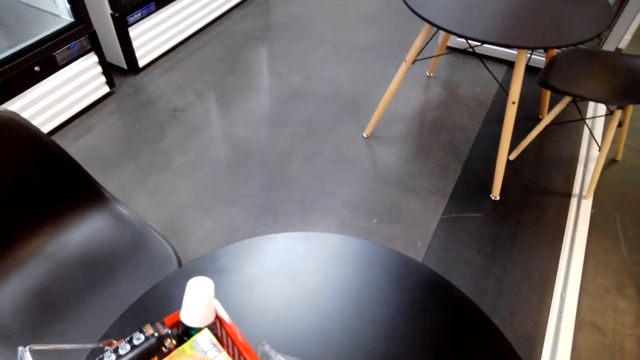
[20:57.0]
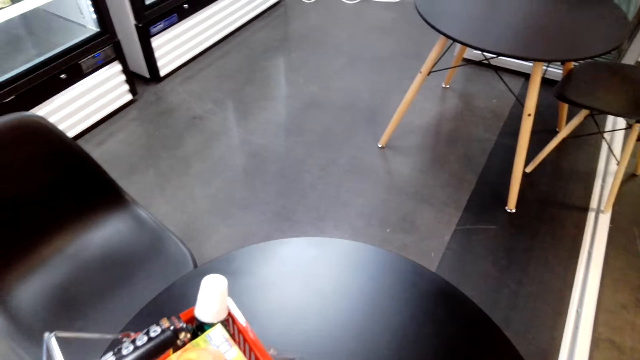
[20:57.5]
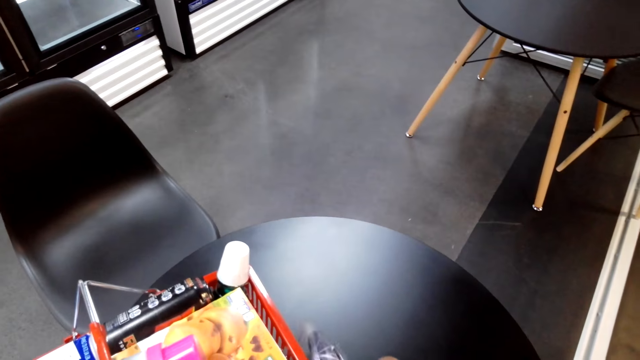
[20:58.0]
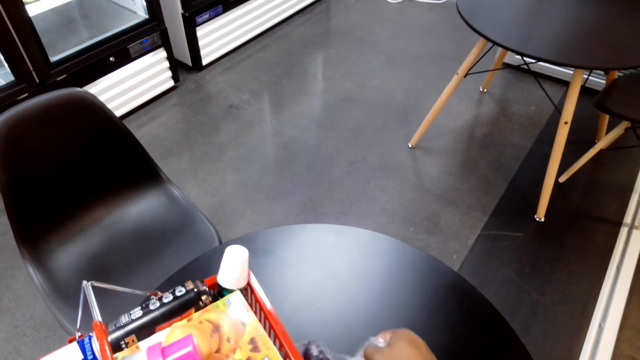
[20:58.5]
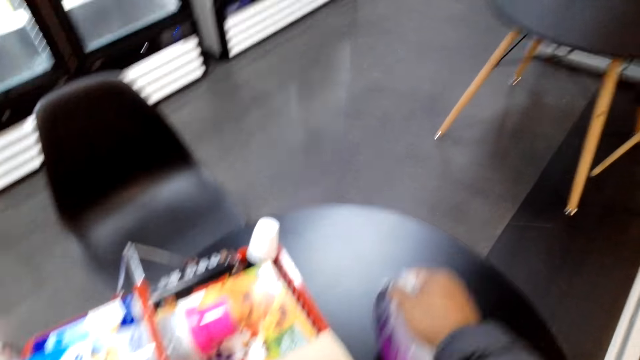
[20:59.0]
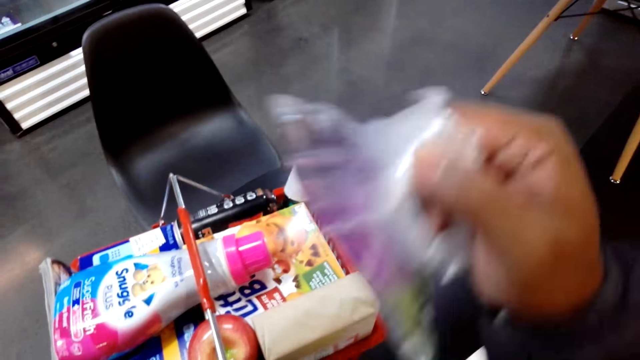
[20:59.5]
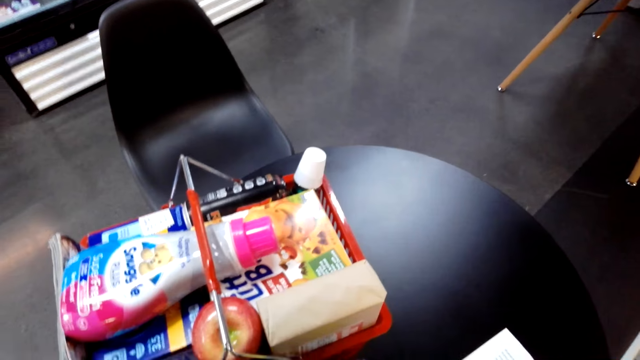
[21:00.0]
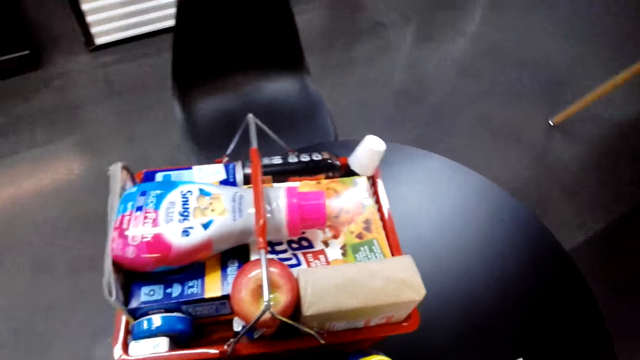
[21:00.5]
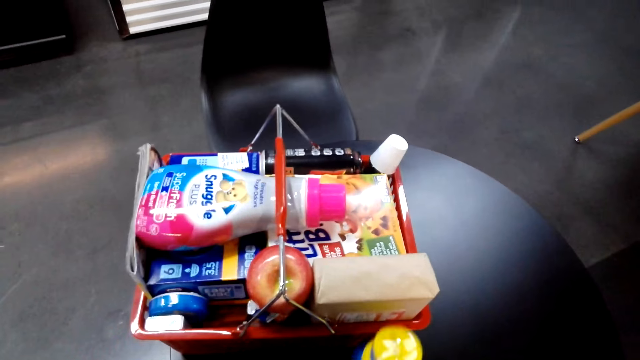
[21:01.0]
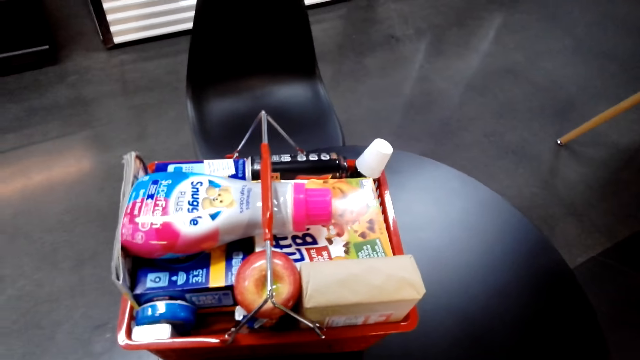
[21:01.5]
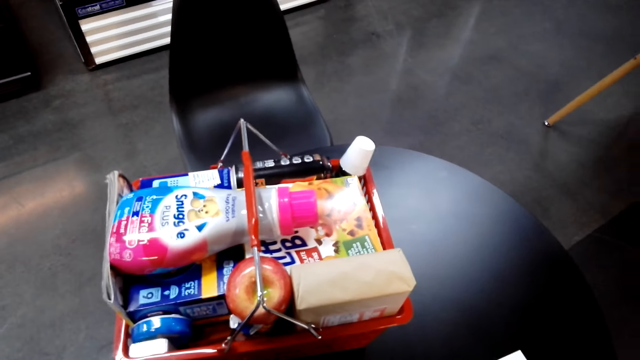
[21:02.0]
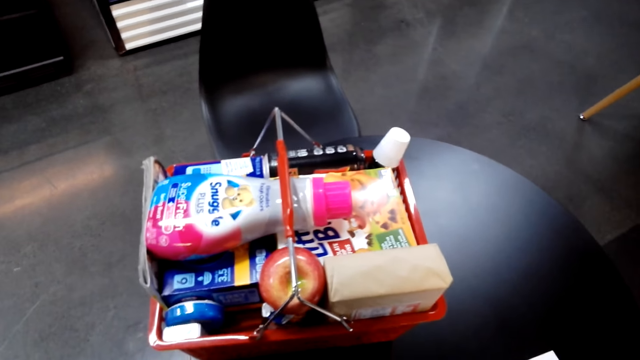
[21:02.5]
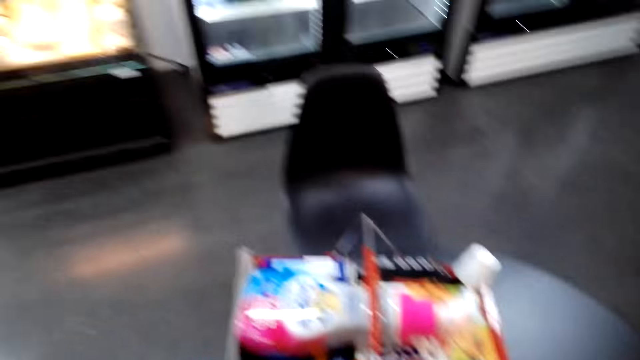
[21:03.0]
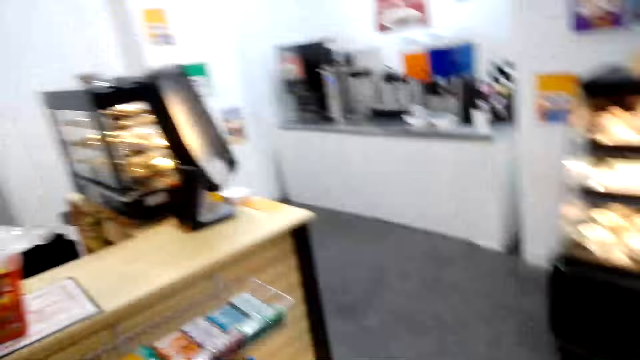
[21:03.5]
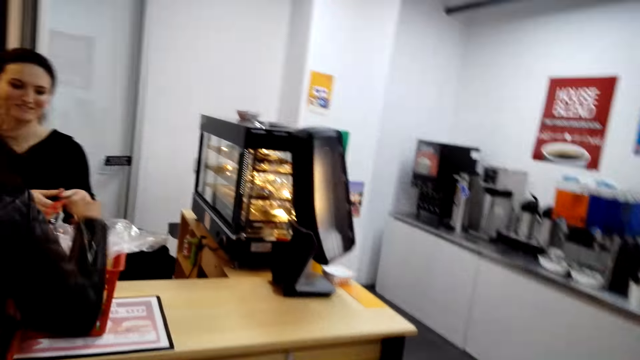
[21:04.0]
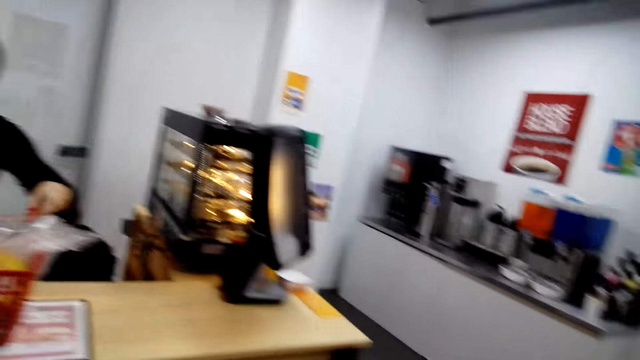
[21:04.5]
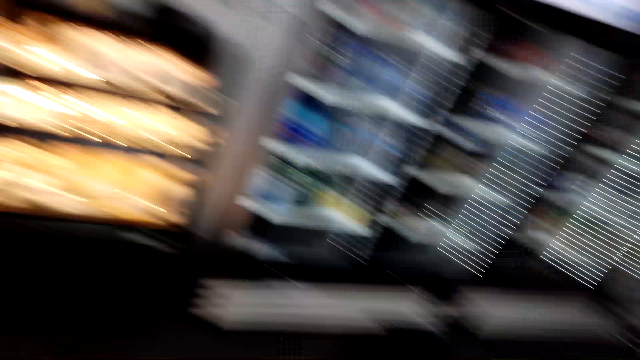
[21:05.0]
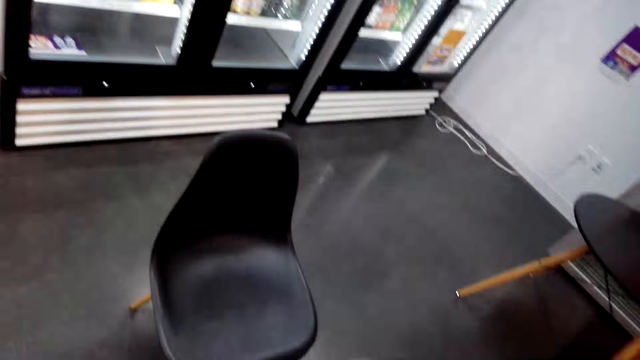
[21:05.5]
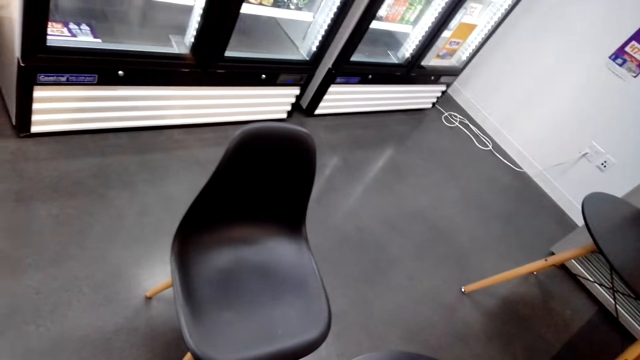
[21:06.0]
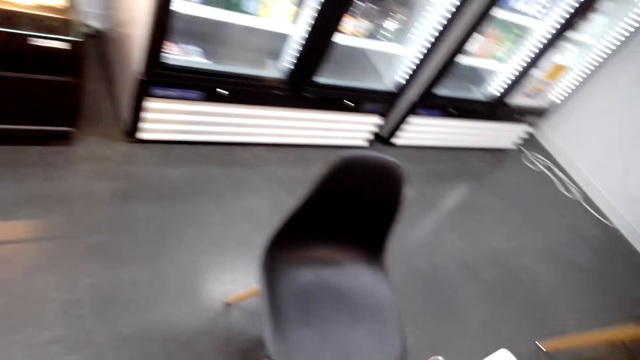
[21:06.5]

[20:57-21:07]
The camera wearer arranges items on the table. They pick up the nylon paper from the table. They turn around.

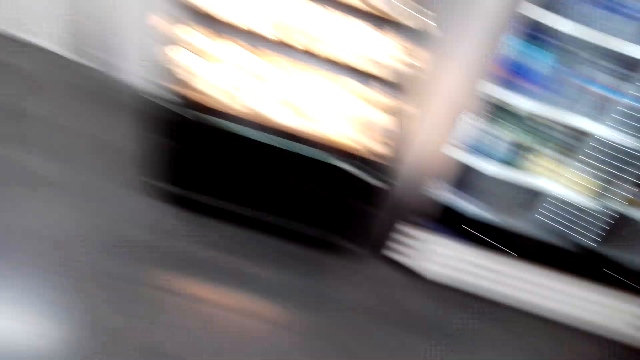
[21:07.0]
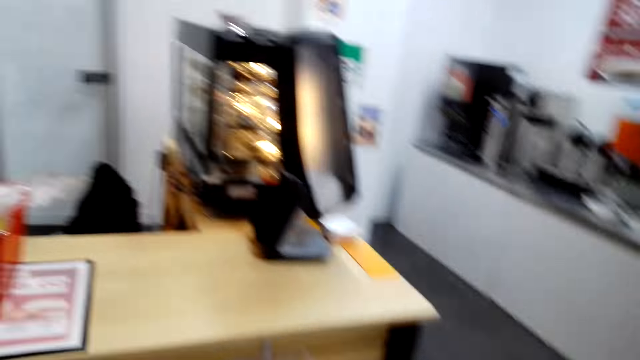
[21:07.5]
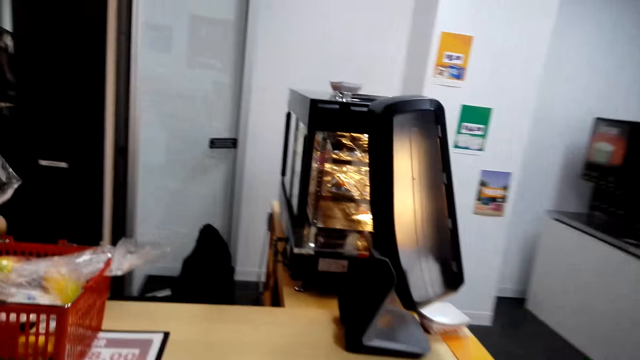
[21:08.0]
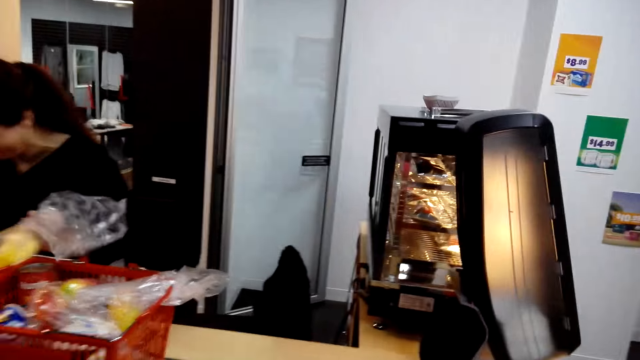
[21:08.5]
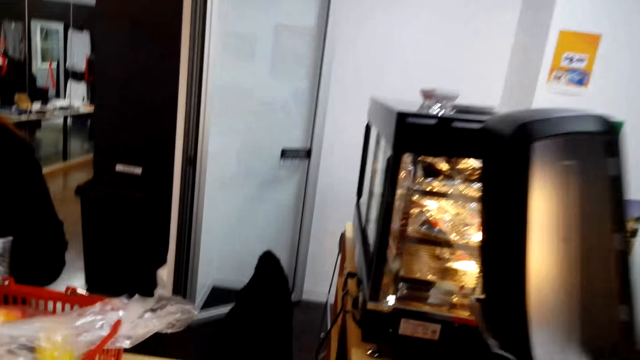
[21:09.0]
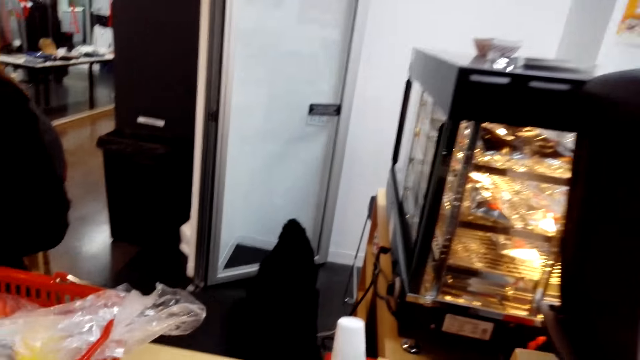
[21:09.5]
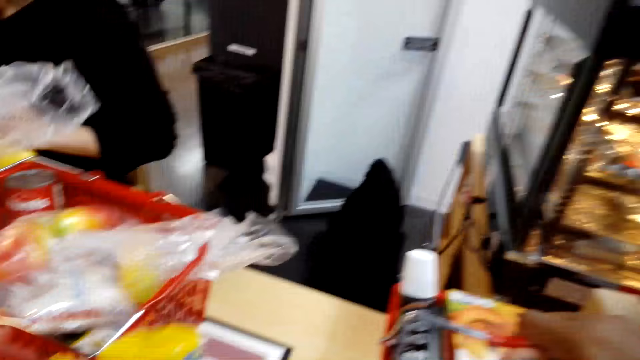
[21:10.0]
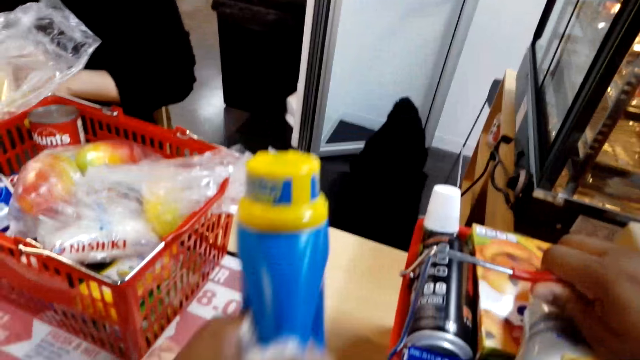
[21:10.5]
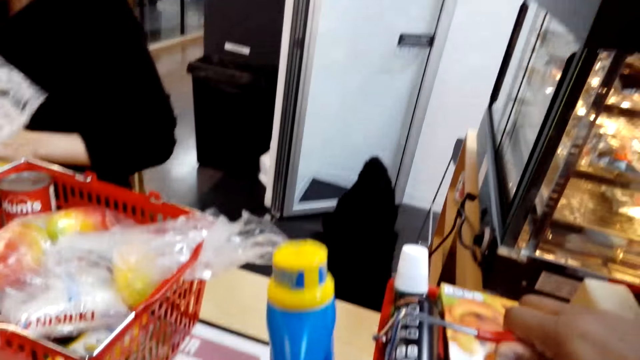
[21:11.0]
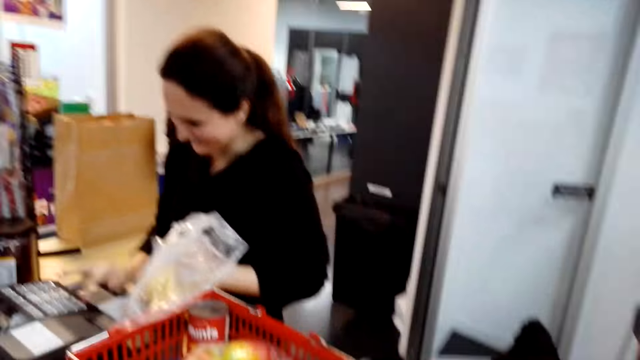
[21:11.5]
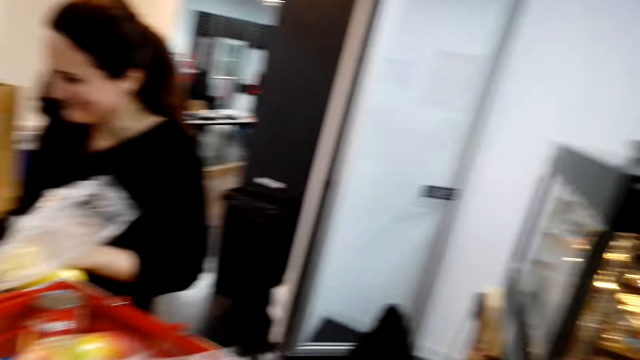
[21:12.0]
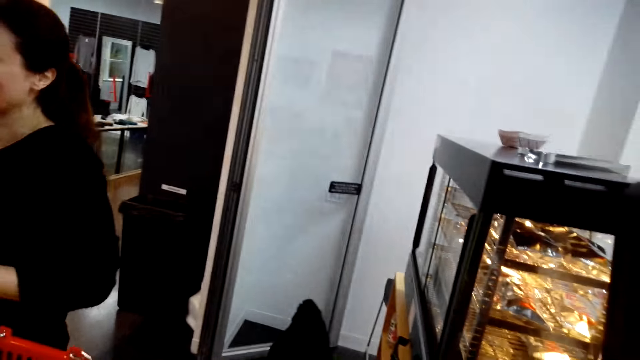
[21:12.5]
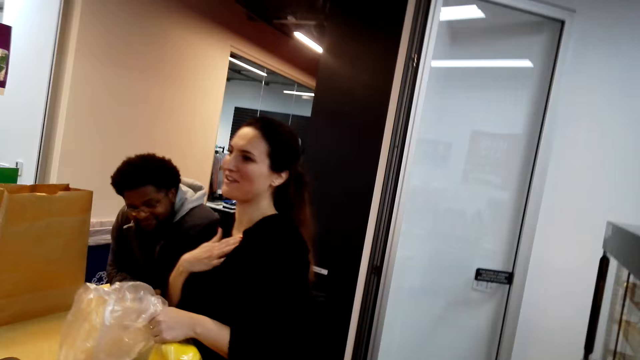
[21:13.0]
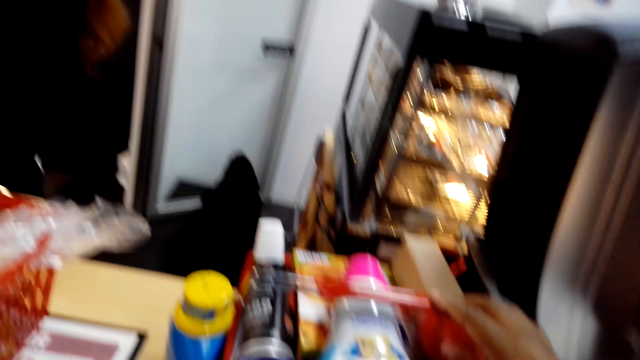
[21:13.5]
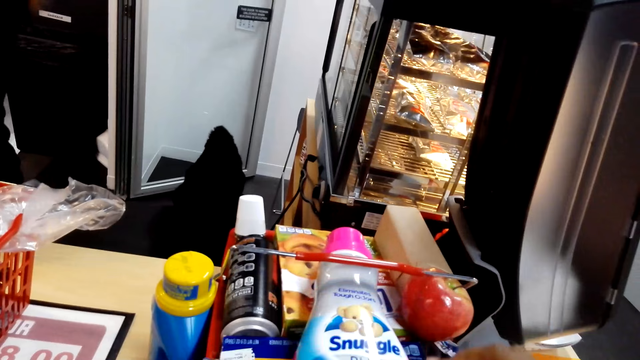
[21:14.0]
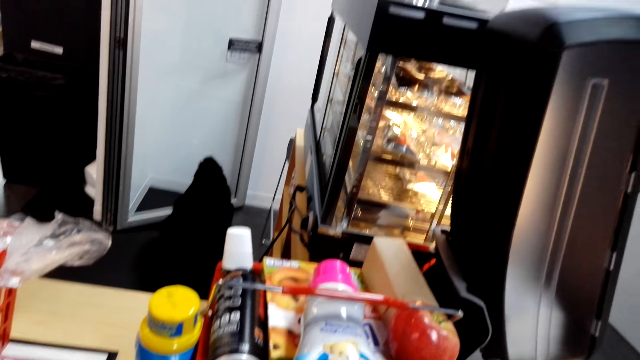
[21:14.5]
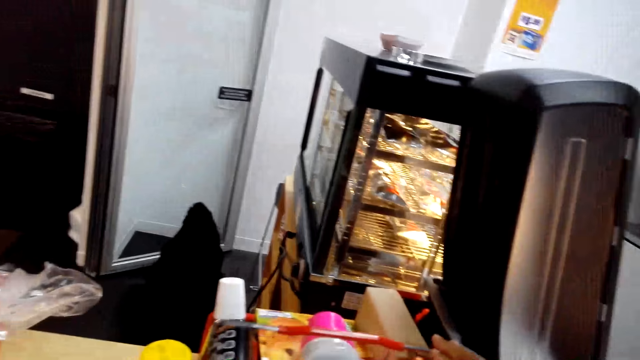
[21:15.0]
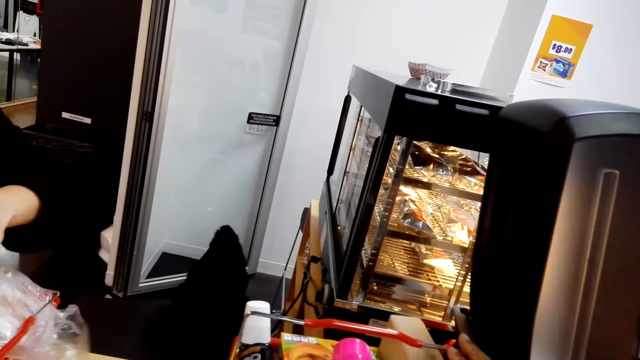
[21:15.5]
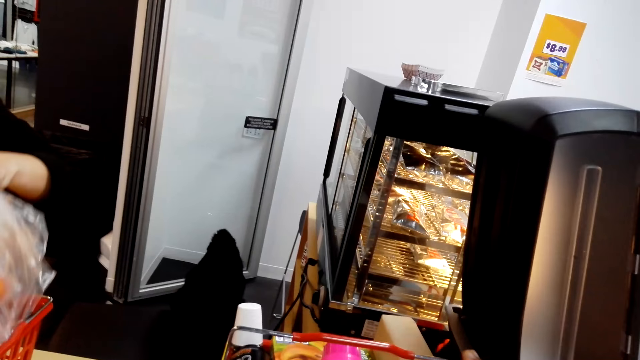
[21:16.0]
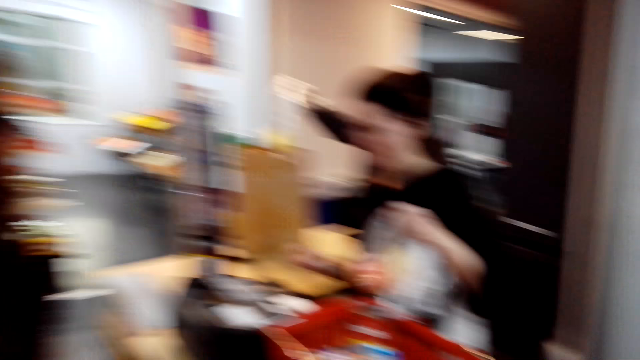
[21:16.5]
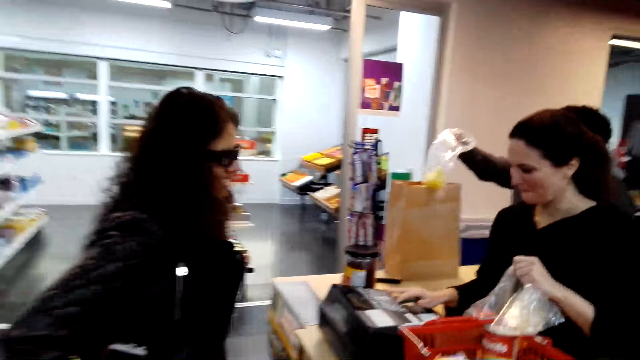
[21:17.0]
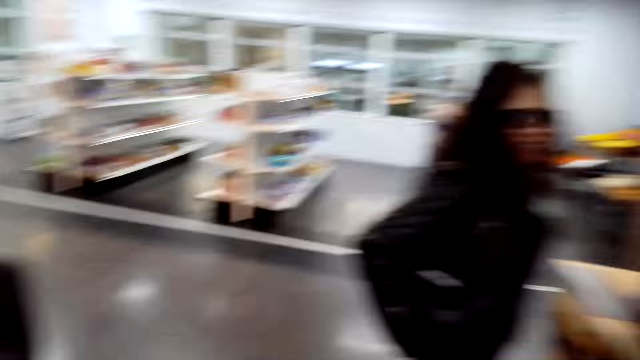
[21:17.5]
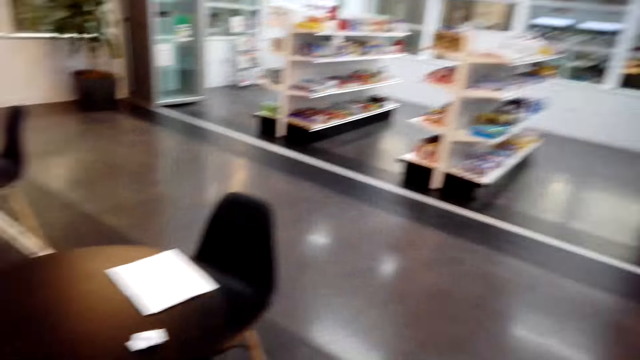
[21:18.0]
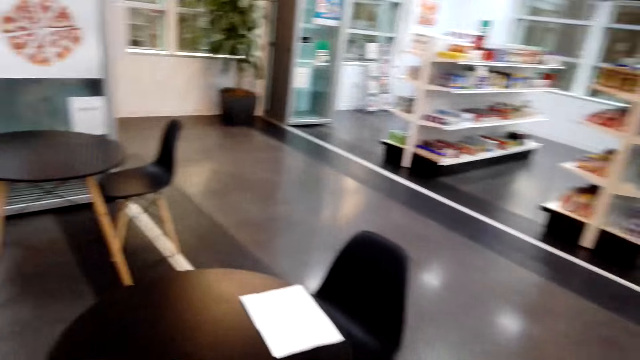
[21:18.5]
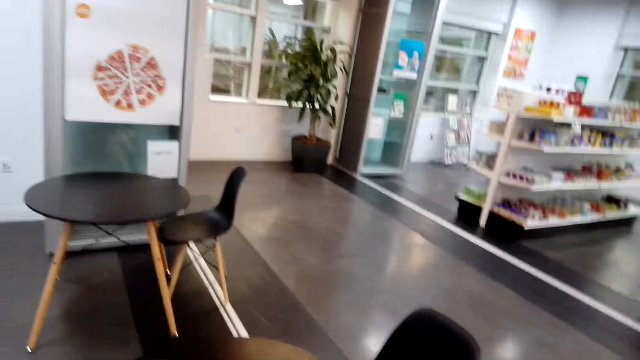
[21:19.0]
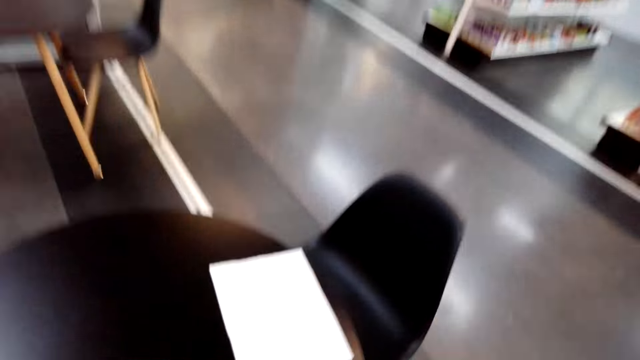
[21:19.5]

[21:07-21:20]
The camera wearer puts the shopping basket on the counter. They put the bottle on the table. They look around the store.
